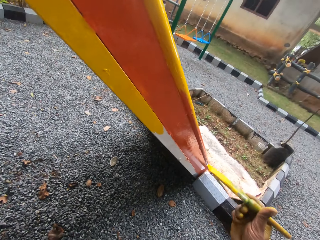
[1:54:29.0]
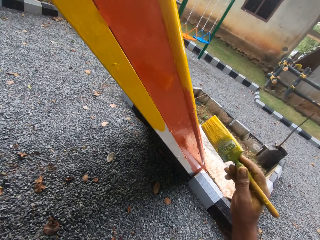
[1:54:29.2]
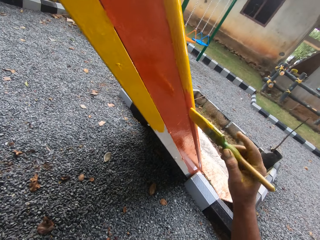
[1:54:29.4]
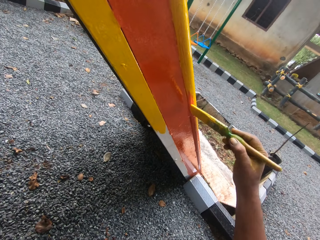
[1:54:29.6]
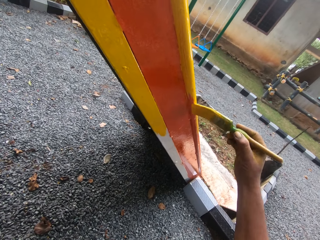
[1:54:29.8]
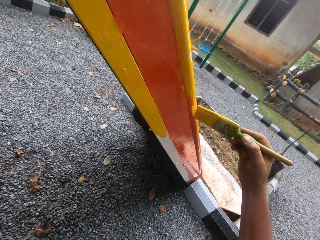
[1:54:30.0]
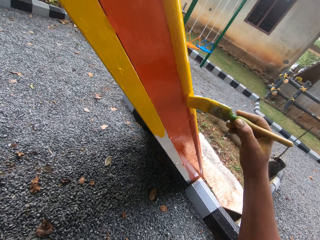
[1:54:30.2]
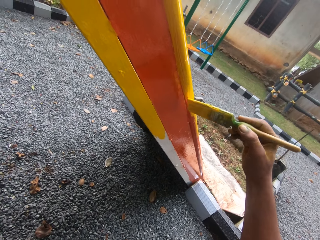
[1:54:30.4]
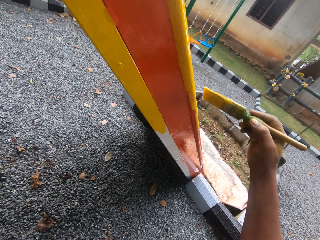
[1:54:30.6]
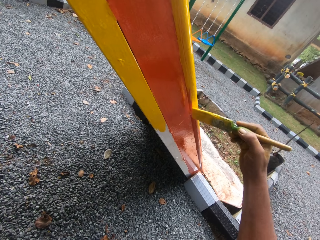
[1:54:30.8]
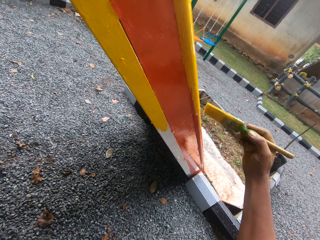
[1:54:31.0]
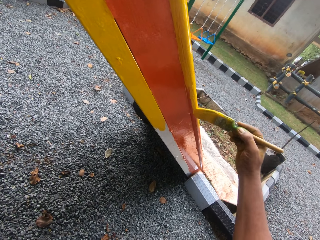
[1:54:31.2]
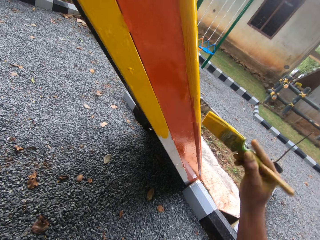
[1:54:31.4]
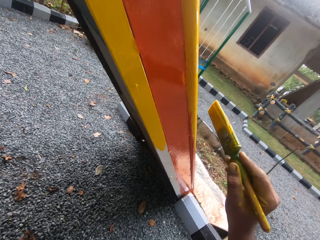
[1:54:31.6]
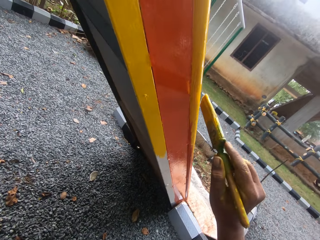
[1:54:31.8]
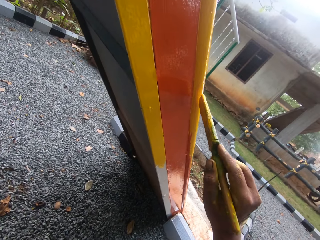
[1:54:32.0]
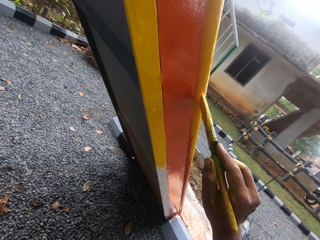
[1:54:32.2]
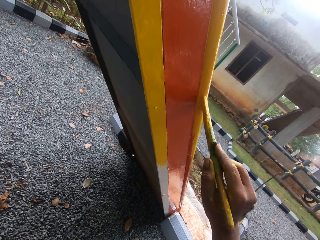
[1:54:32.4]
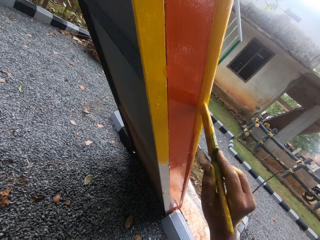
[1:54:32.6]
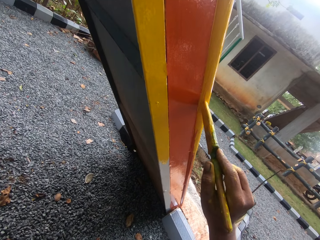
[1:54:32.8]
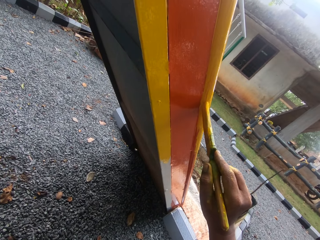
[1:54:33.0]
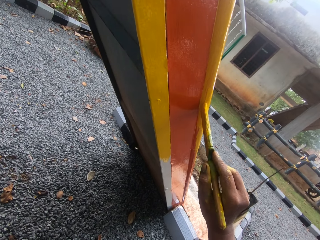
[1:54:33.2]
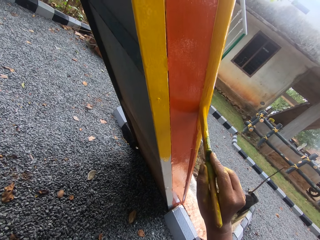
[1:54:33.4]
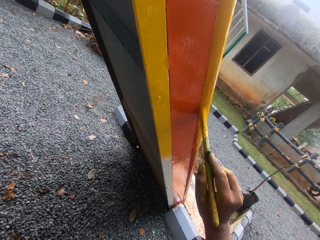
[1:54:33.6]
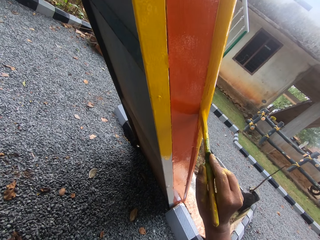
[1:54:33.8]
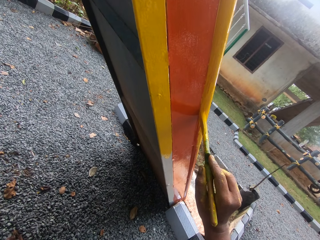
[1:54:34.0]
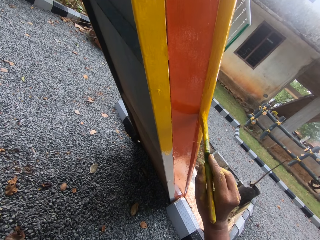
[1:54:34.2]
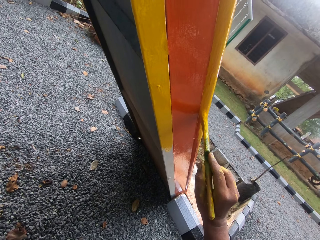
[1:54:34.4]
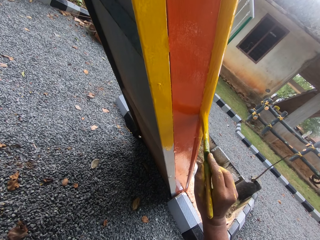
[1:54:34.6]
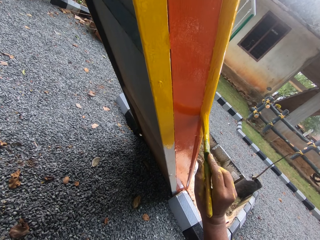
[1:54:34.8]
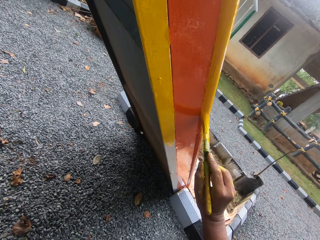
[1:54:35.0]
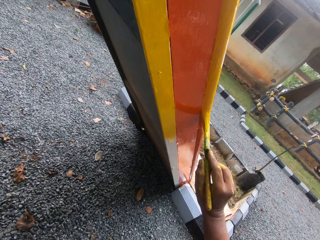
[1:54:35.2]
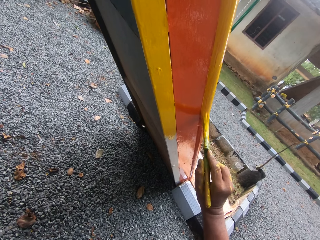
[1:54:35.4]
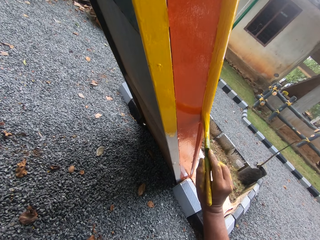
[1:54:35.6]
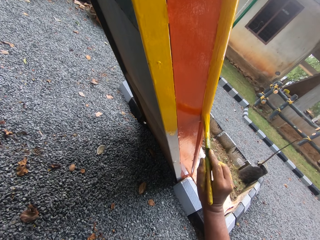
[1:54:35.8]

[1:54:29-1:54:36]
The camera wearer paints the swing.

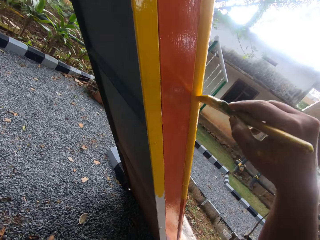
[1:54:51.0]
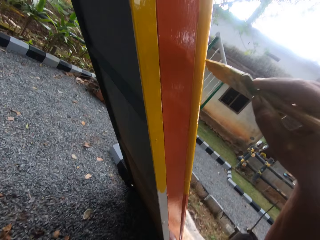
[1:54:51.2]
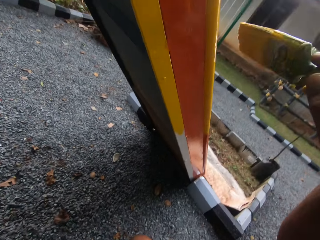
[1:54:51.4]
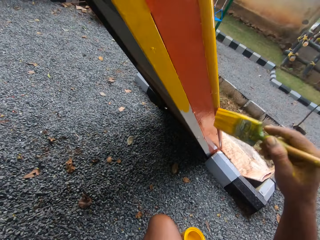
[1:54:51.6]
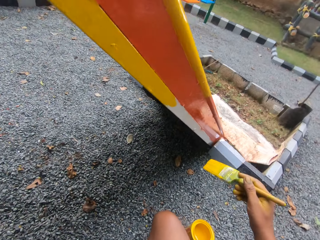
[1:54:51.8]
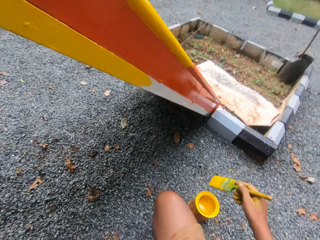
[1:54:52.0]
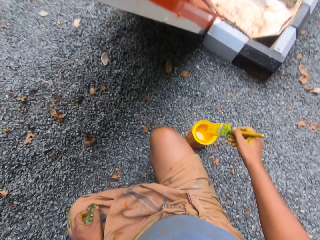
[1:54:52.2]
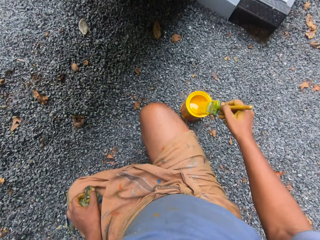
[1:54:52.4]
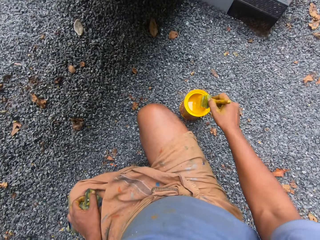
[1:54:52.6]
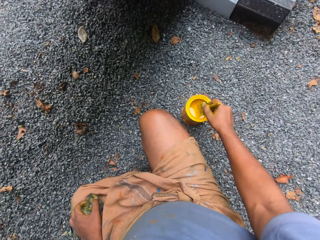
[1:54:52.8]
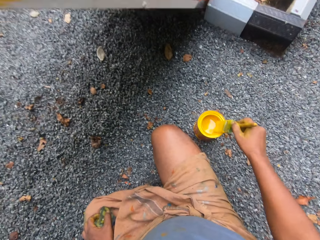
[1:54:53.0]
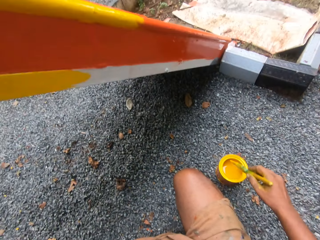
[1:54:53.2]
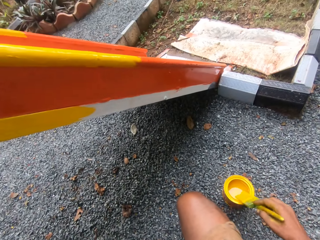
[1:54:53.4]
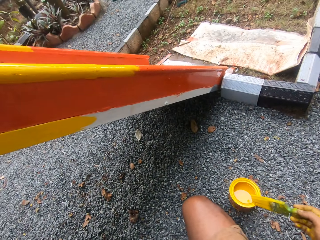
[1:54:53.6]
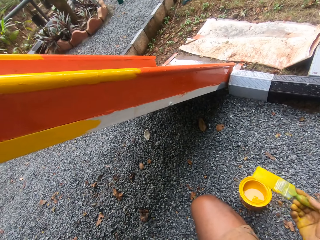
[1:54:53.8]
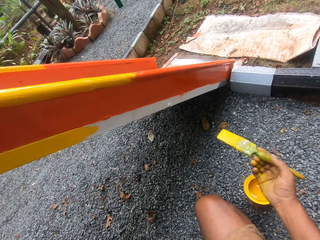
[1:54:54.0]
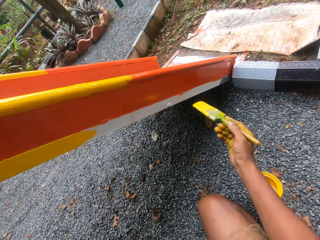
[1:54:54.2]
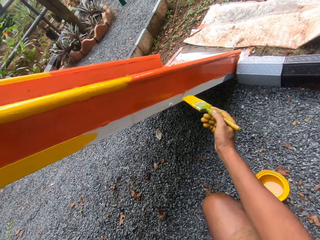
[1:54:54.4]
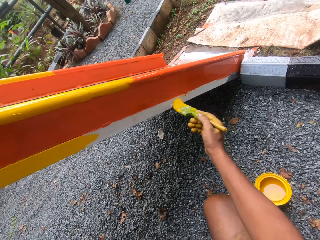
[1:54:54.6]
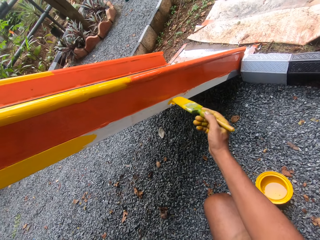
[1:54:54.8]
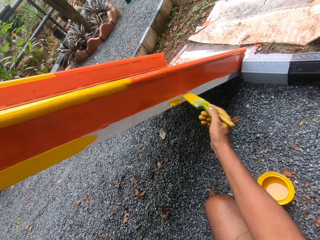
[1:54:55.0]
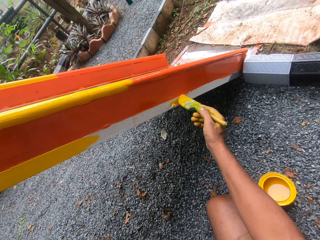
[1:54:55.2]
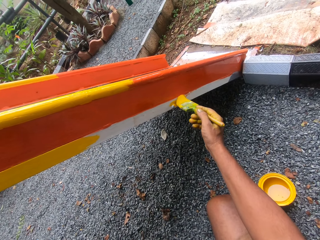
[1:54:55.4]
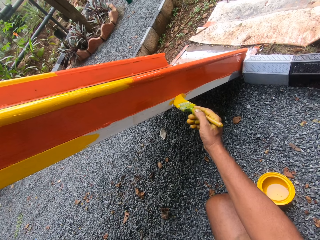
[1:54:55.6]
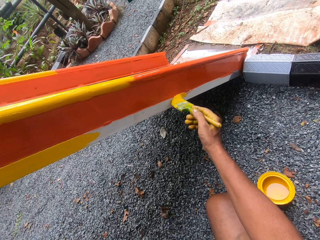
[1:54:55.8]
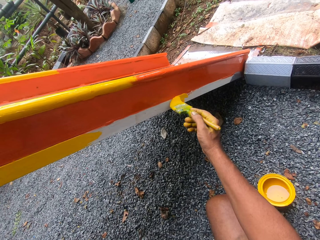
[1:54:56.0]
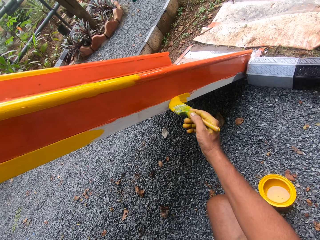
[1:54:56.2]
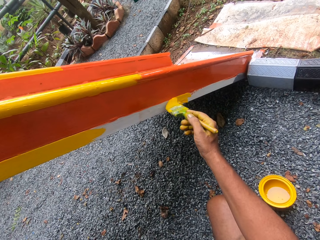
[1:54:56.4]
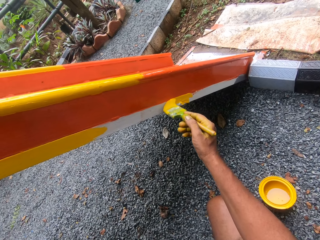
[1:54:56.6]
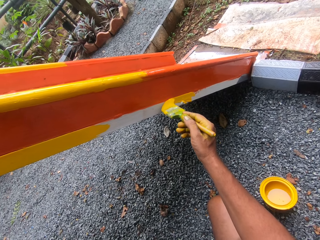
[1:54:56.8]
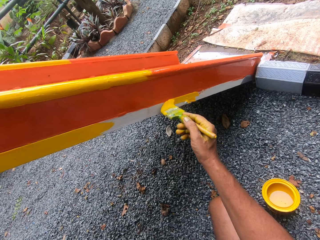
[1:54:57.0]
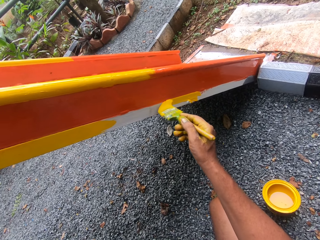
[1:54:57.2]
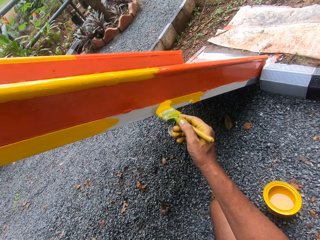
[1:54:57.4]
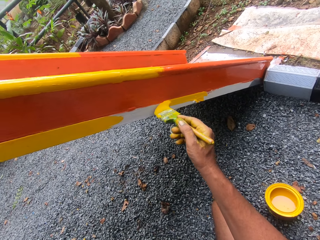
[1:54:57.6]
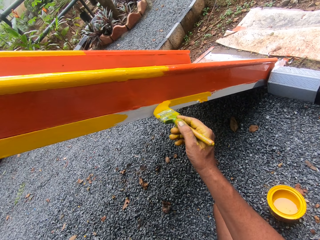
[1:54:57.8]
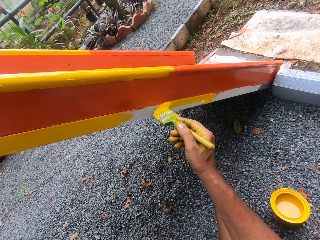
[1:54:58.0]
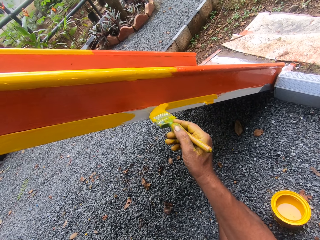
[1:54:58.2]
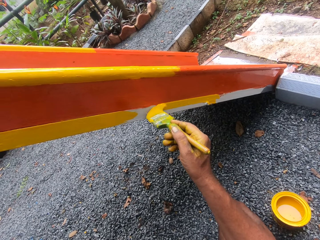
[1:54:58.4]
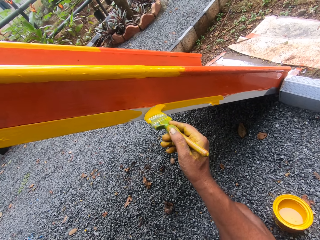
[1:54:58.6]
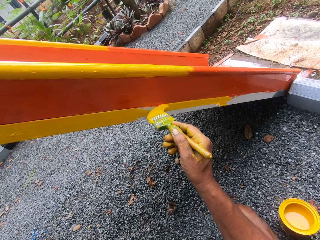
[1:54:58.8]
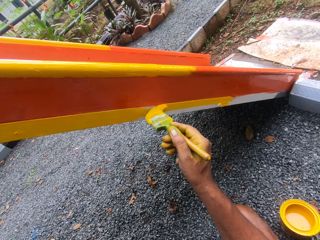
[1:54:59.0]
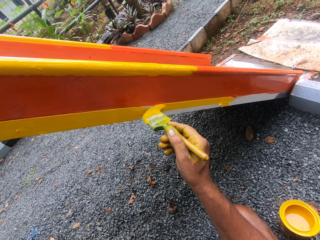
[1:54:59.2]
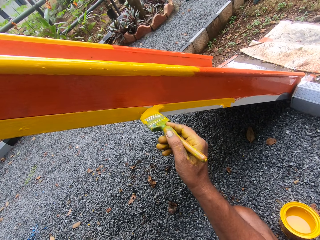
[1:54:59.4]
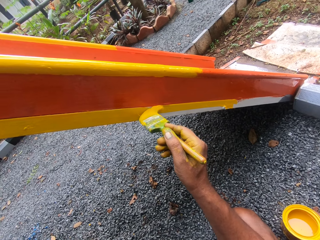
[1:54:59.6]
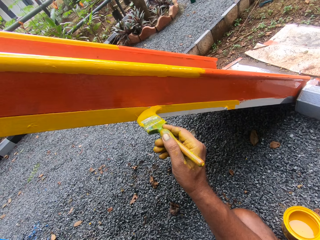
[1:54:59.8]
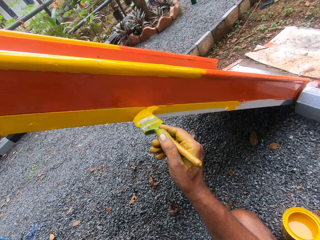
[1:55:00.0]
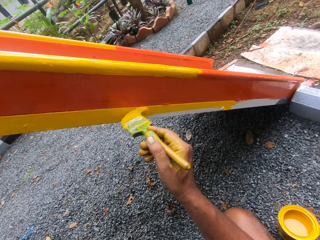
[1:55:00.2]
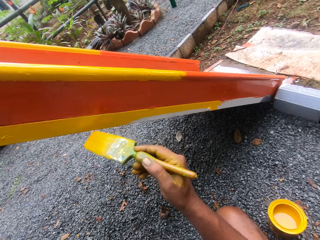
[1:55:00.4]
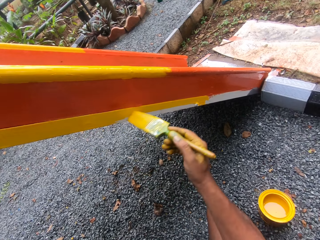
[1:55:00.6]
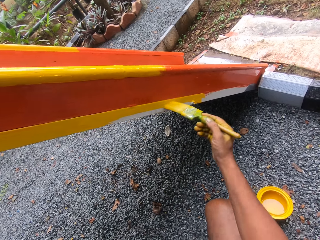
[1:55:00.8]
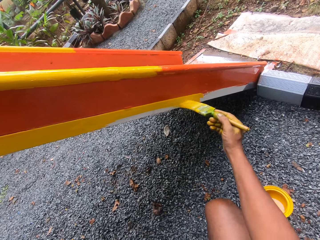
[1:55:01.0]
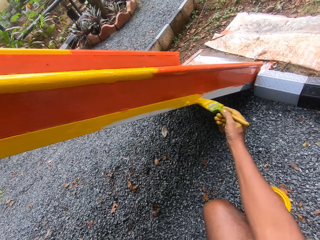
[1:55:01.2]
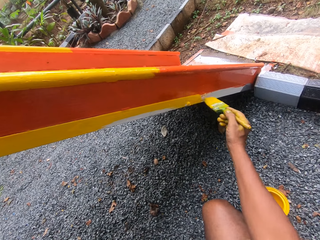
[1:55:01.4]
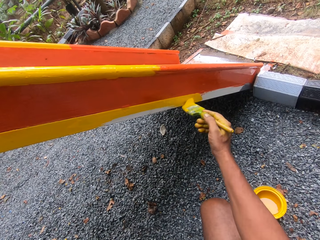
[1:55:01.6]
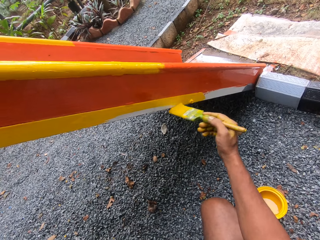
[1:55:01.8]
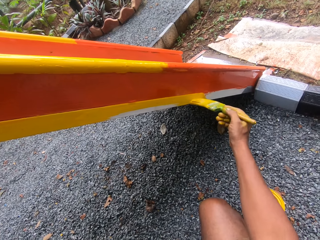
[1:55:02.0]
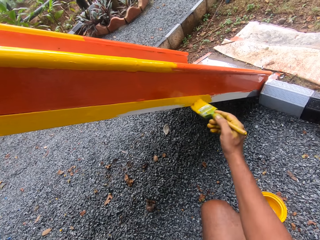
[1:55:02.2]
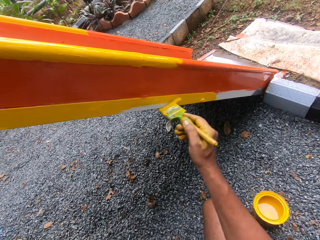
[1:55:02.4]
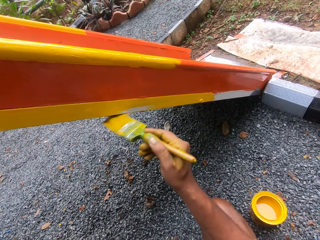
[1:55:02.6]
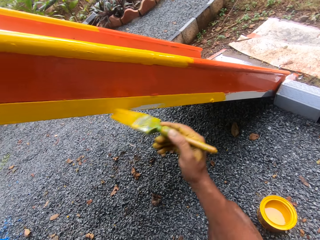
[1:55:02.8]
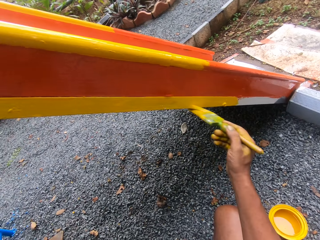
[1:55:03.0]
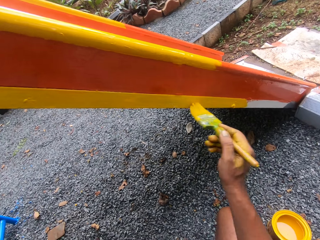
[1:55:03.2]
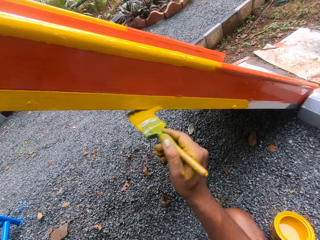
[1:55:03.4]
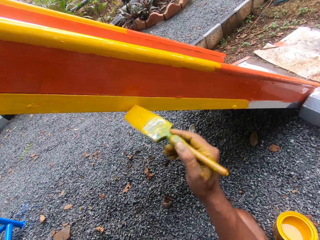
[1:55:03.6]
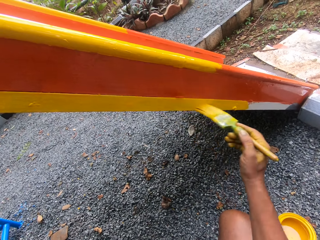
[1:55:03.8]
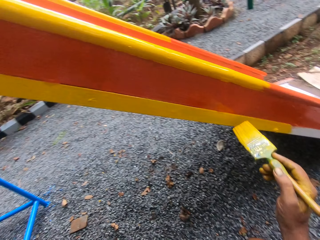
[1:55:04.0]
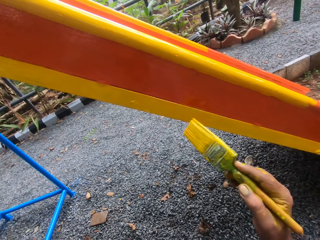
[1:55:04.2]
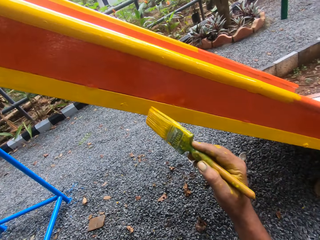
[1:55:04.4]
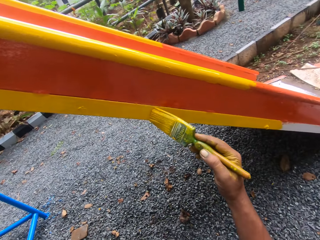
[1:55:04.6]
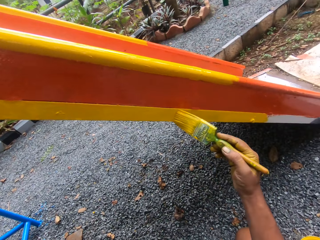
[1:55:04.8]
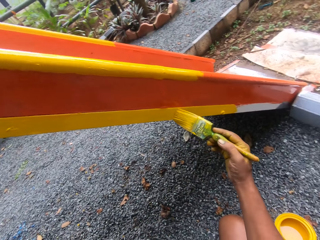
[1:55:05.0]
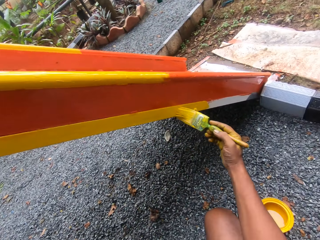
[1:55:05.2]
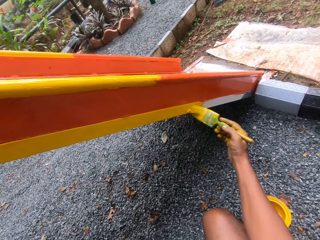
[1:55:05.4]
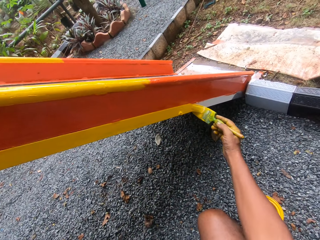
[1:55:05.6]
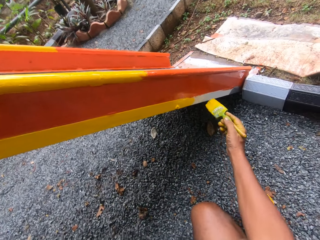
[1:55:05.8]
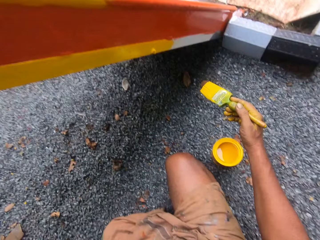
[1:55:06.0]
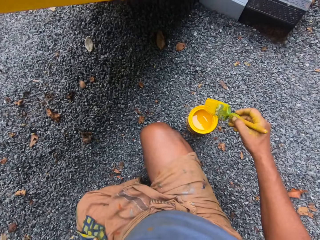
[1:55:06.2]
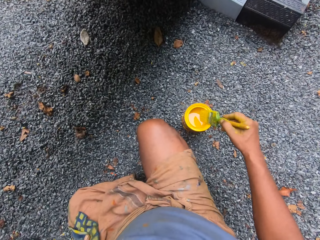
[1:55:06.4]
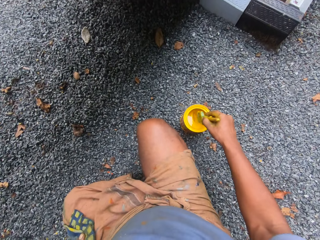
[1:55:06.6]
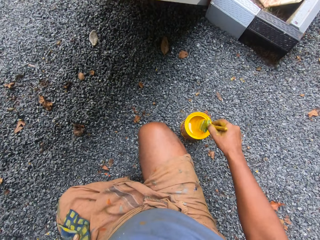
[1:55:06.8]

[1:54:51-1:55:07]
The camera wearer dips a brush in paint. They paint the swing.
